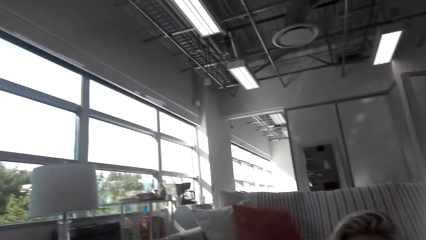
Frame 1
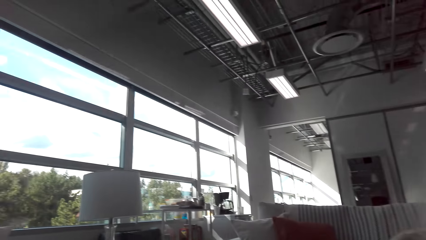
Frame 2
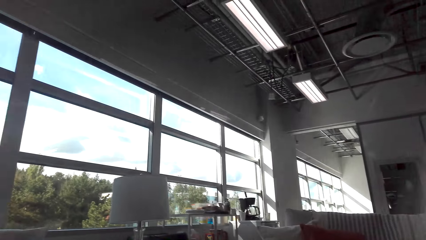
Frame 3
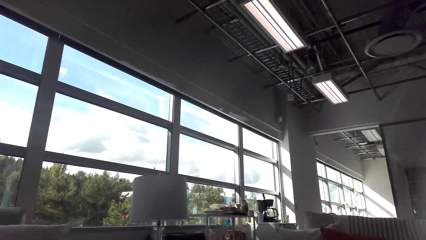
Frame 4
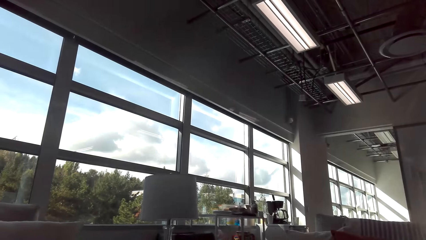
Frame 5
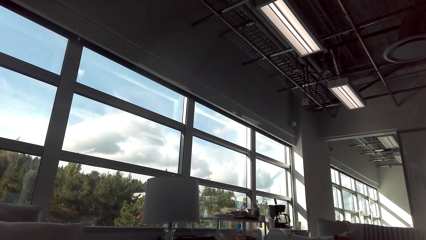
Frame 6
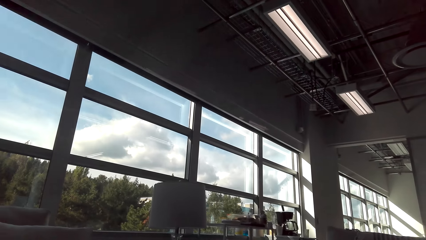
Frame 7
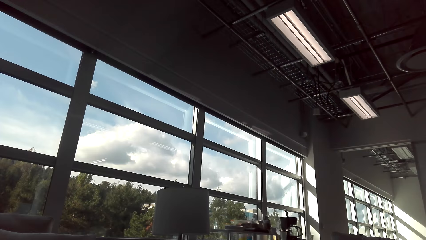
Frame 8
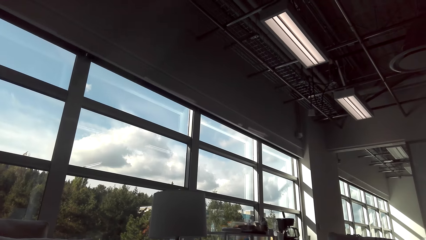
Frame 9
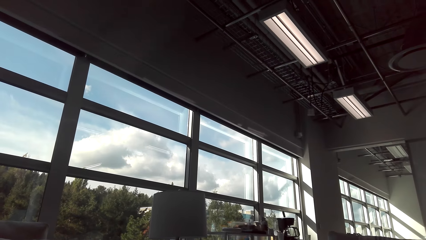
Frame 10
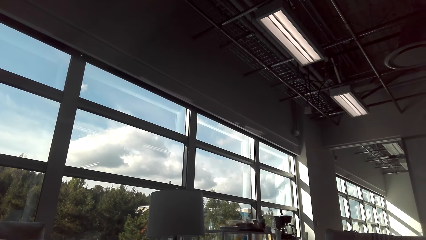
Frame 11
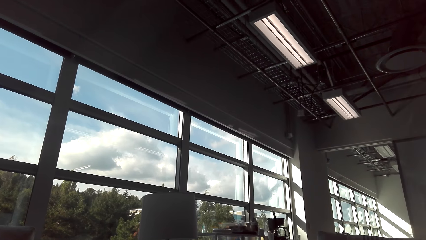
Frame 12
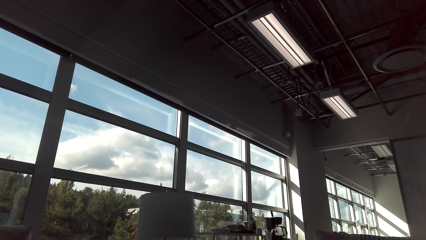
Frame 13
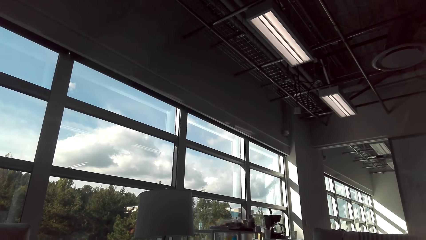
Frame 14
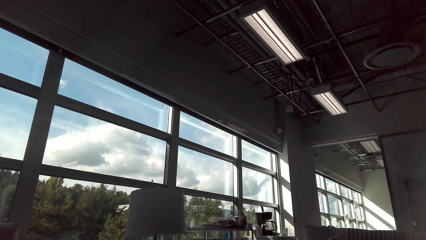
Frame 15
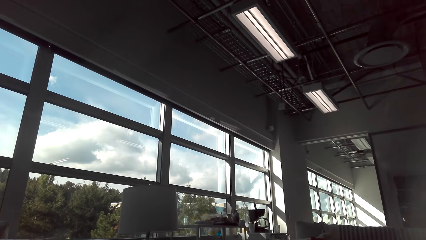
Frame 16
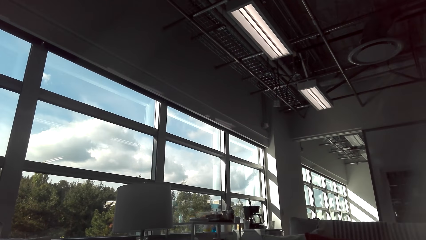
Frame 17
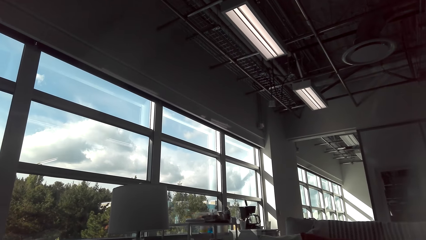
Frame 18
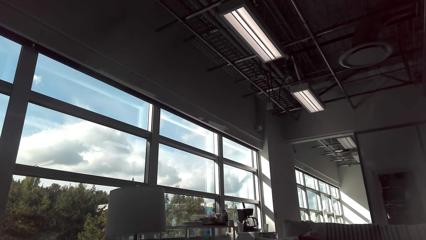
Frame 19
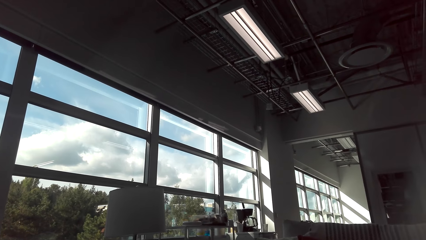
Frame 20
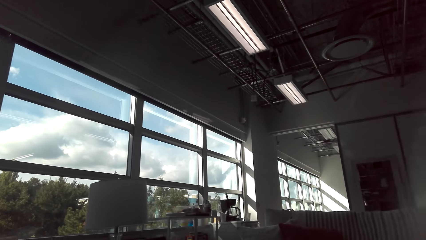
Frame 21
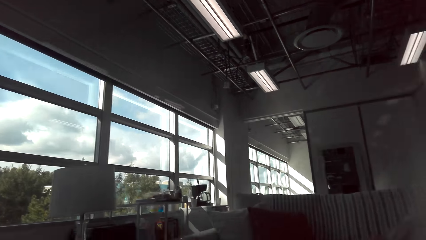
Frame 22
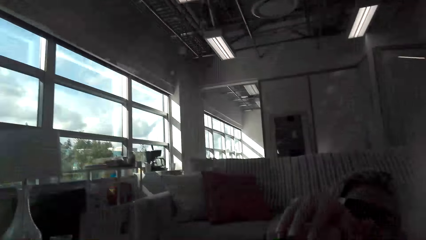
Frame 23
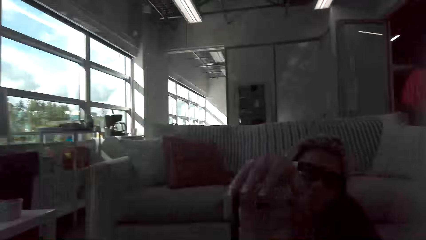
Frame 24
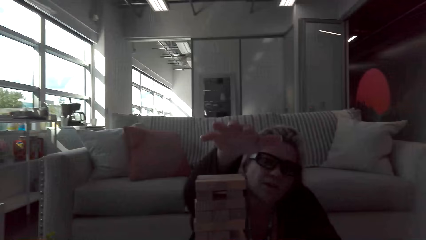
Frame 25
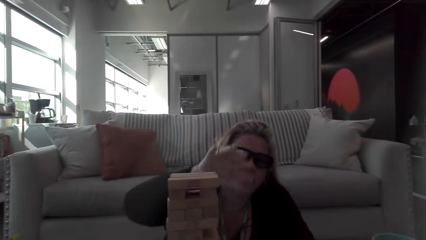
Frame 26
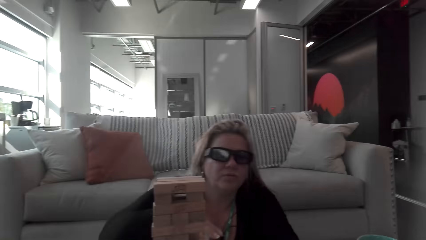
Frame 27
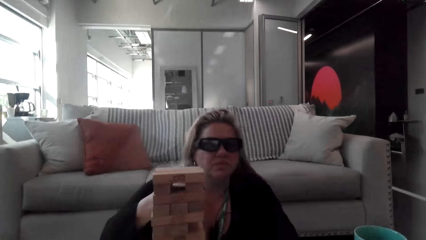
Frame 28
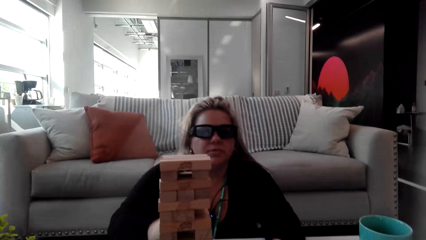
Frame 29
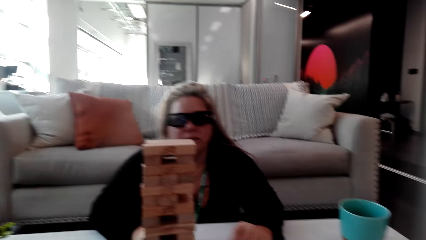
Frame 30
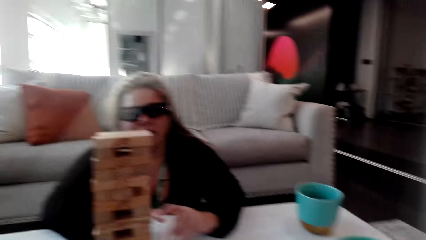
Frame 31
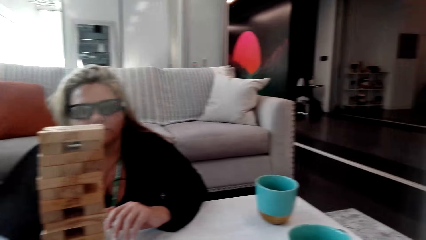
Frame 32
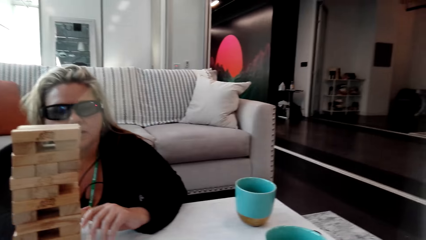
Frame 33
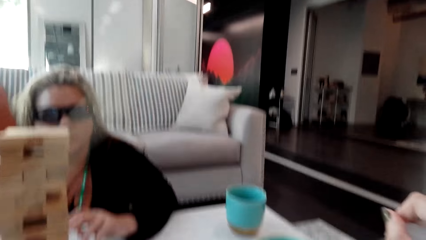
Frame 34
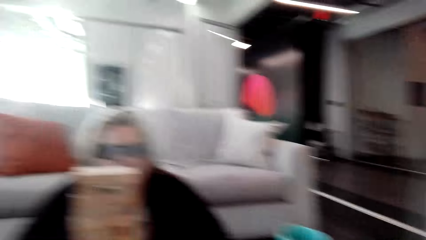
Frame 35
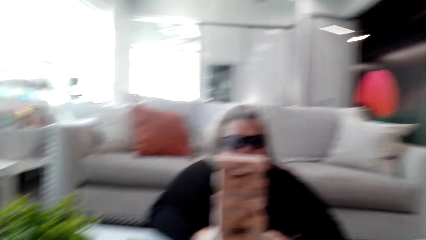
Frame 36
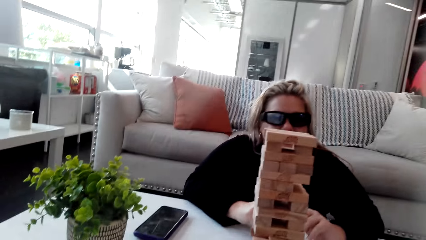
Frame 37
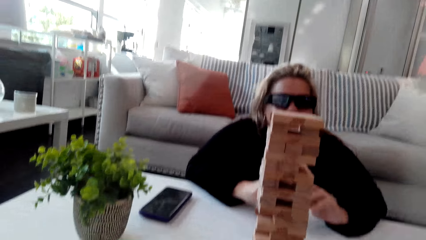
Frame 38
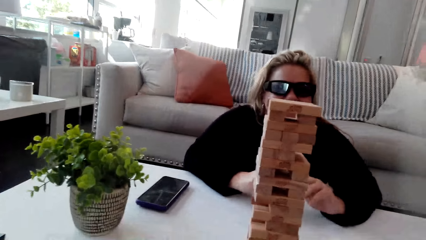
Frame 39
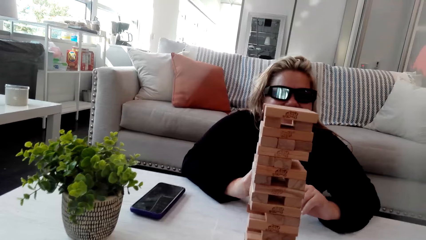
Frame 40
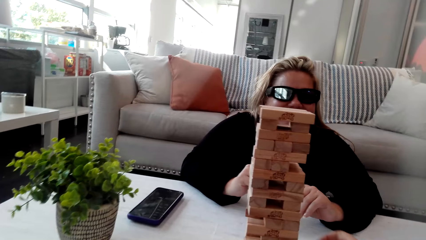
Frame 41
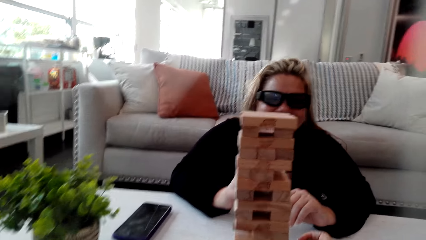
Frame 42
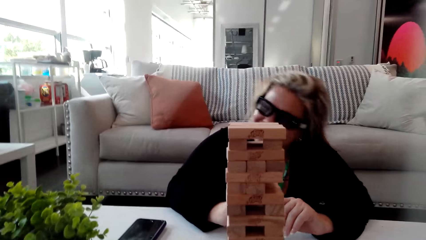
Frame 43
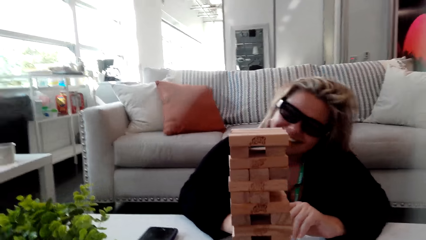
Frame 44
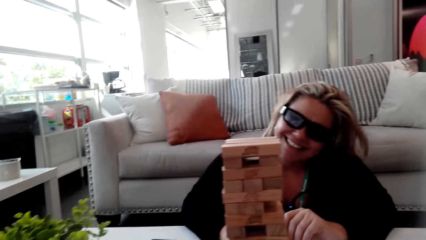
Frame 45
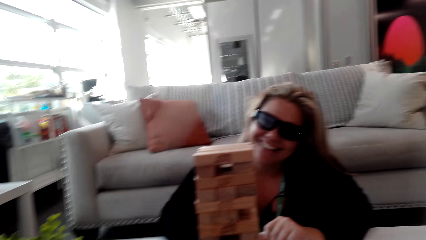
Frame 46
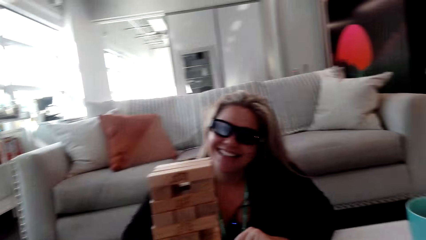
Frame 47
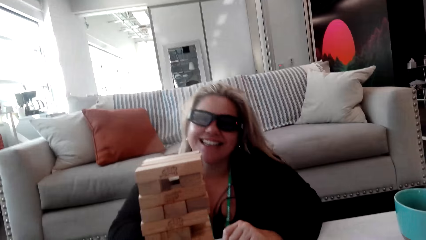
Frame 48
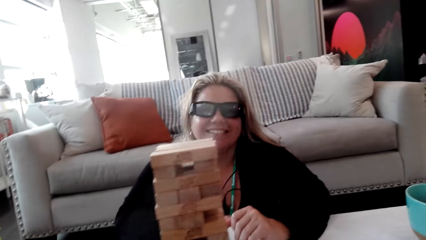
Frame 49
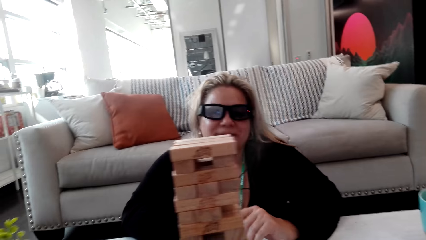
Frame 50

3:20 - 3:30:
The camera wearer looks at the window. They talk to the woman.

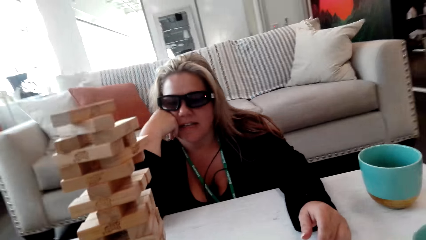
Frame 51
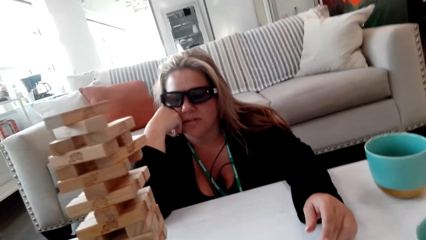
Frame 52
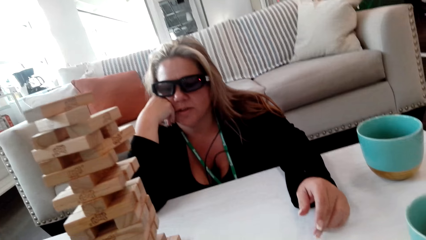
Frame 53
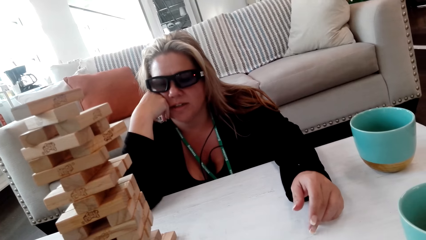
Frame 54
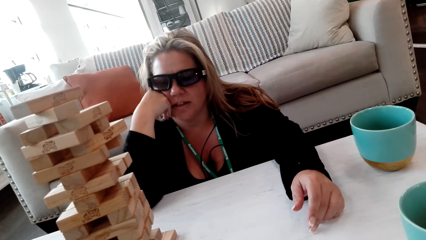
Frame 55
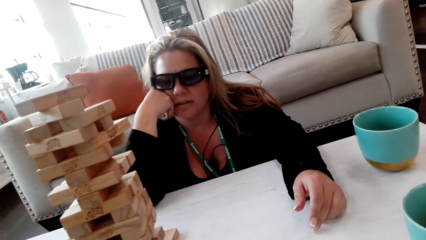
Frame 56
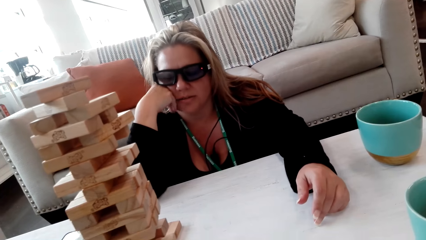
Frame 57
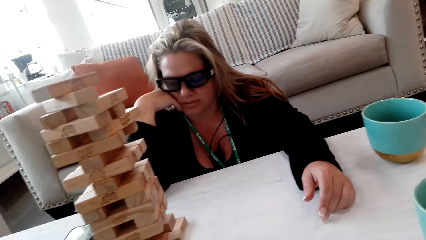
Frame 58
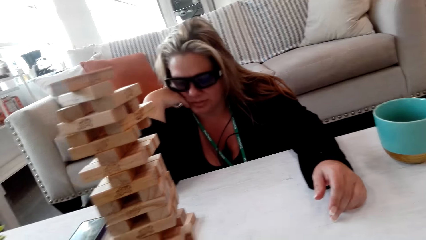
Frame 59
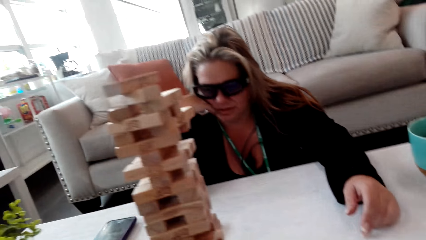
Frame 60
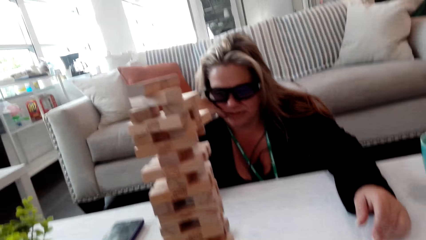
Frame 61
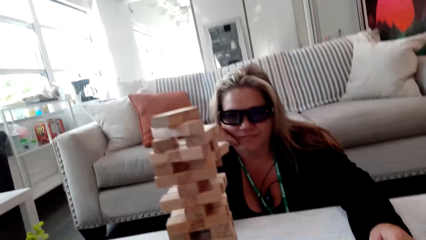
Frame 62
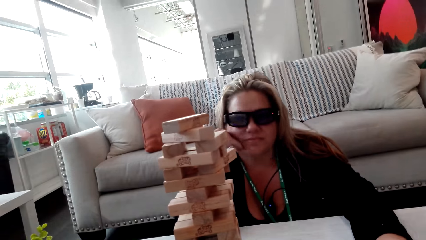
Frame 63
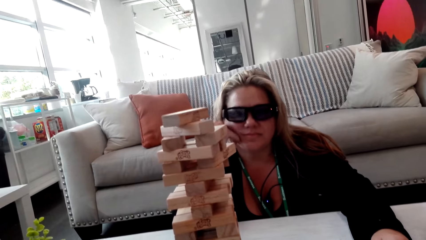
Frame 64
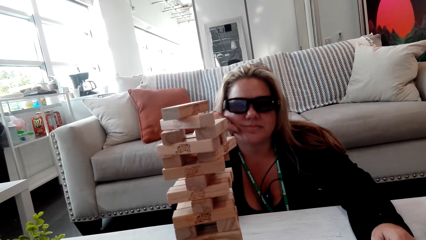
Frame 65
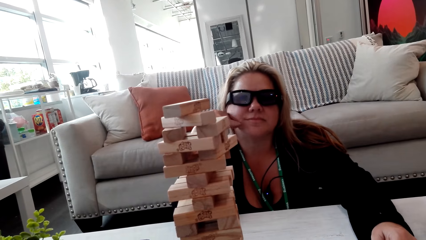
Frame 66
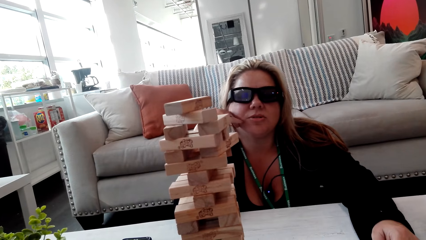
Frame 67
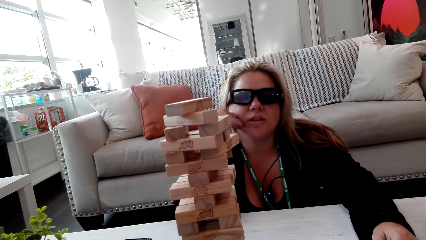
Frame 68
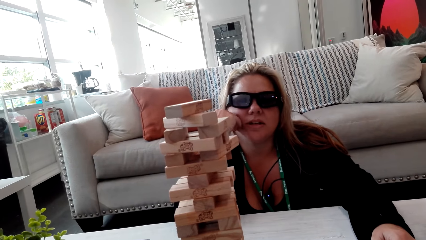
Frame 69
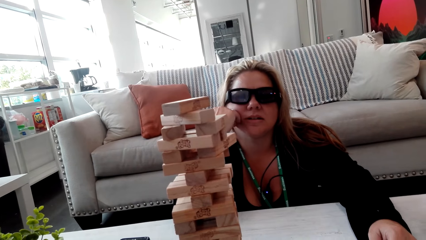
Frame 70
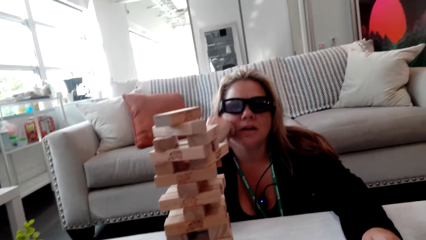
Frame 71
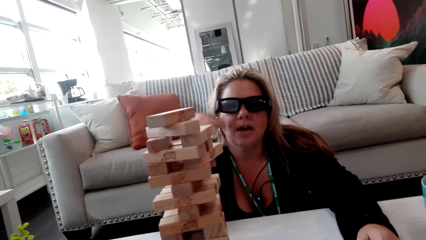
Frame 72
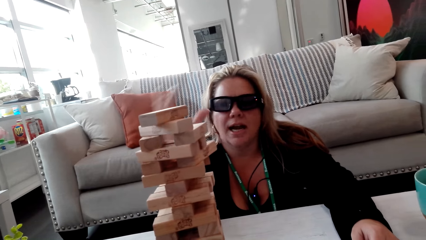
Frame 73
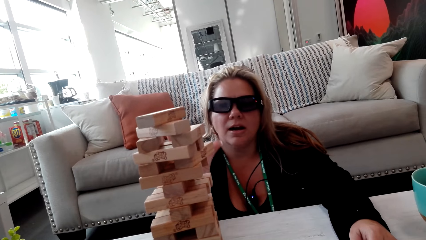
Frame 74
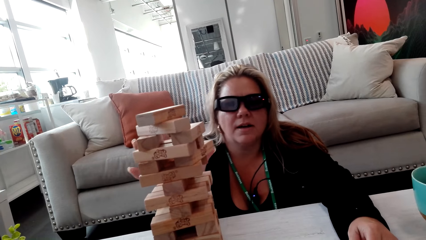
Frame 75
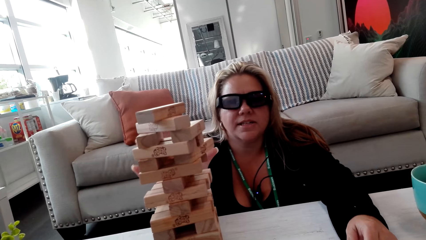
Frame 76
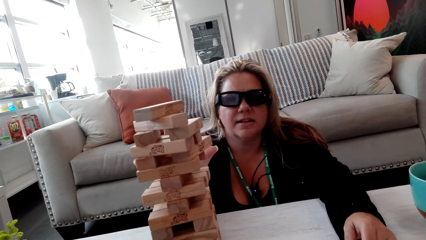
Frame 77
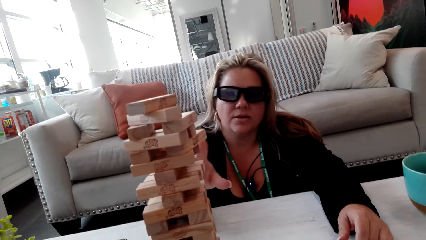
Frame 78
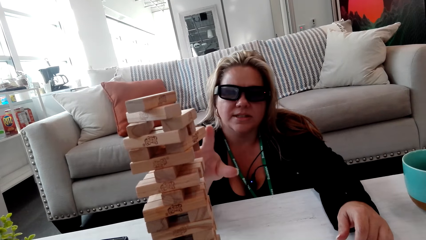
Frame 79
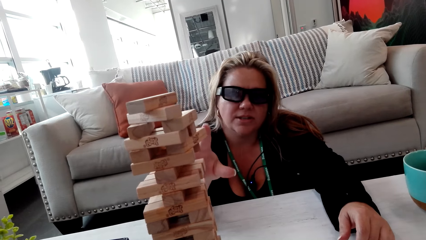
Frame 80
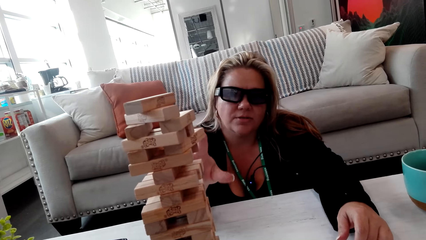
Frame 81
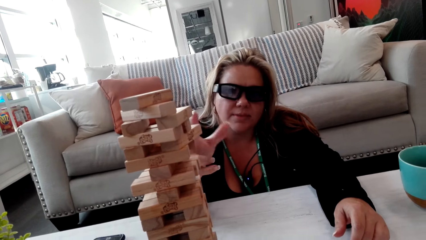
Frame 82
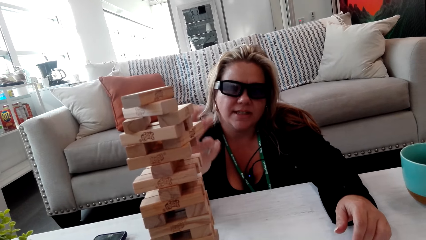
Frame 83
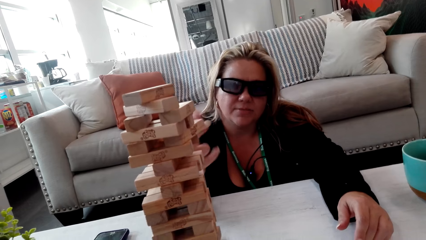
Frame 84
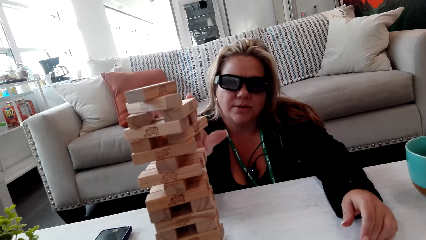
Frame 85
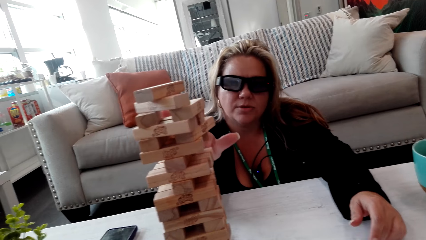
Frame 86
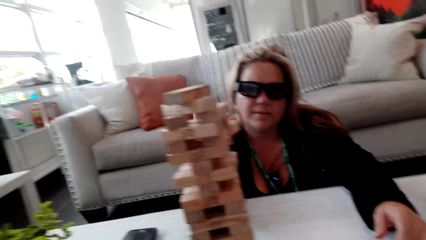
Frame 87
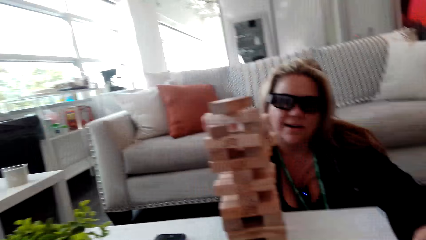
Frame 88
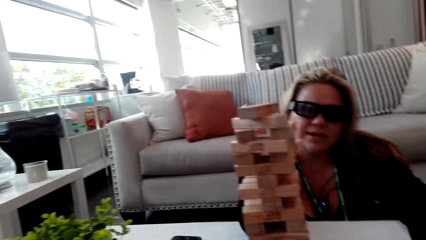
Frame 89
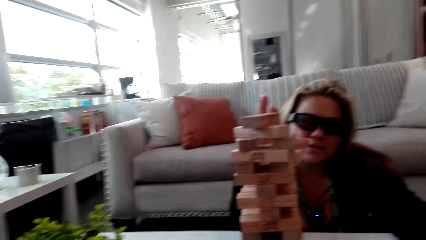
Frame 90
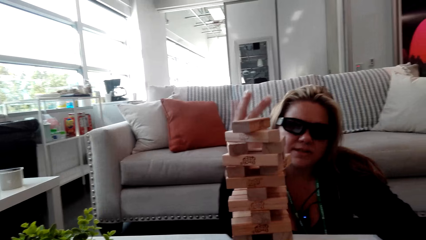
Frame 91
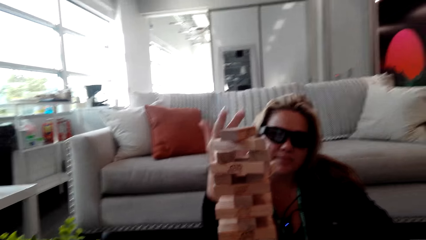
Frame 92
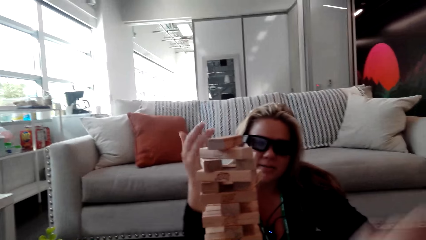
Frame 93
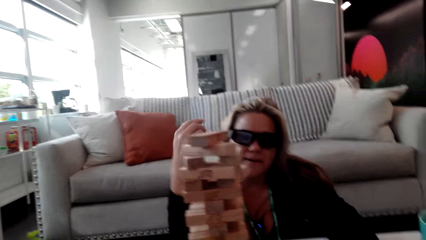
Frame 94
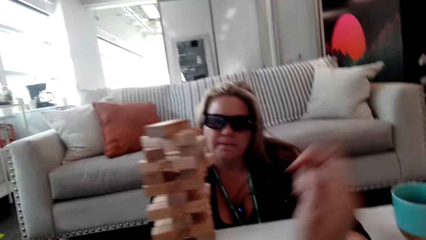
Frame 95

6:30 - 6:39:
A woman talks to the camera wearer. The camera wearer talks to the woman. The woman talks to the camera wearer. The woman moves her right hand.
